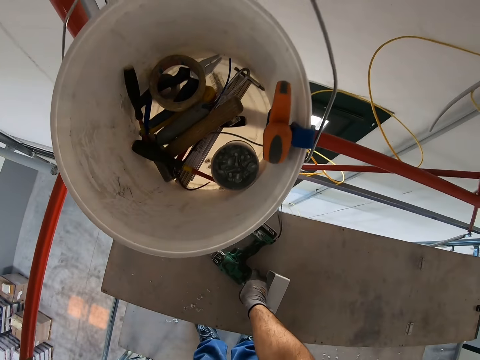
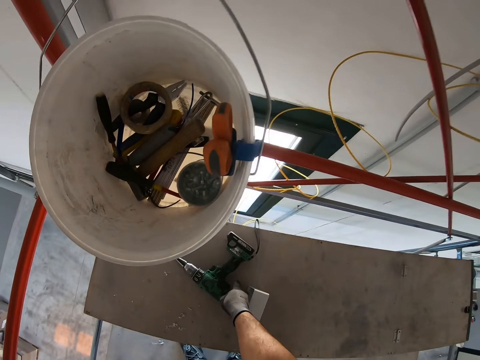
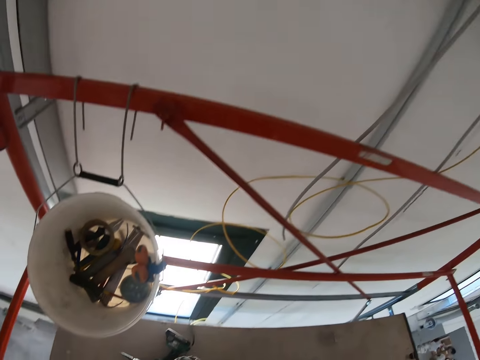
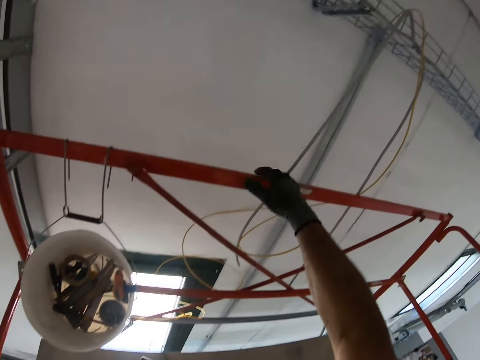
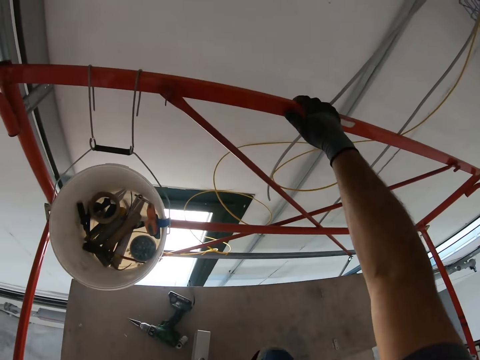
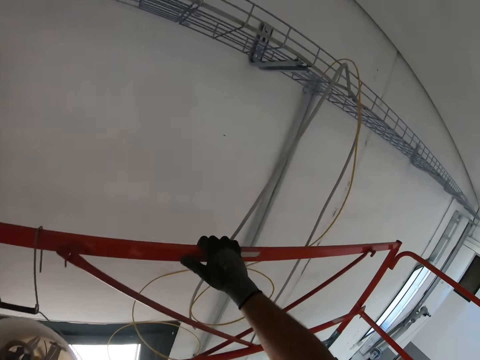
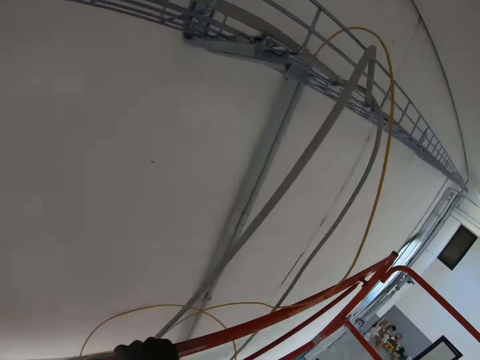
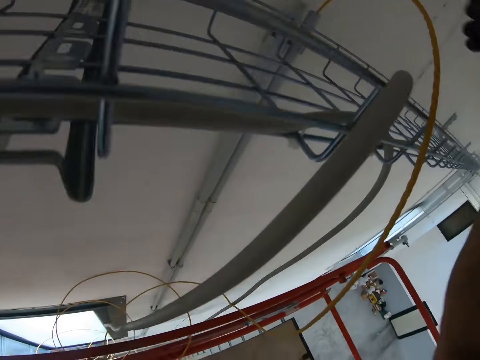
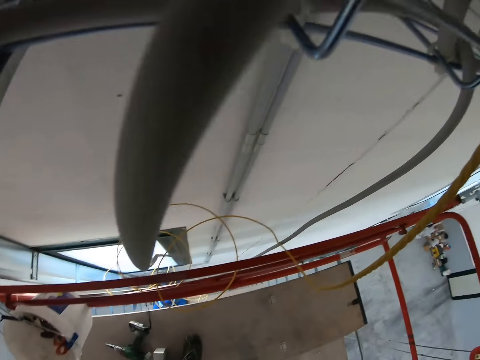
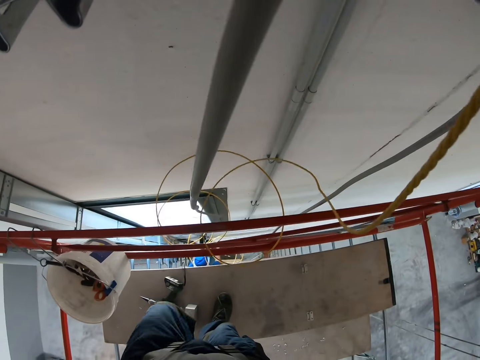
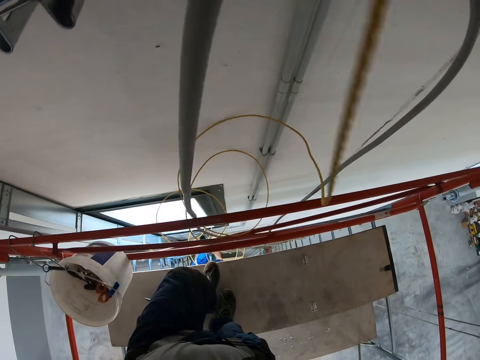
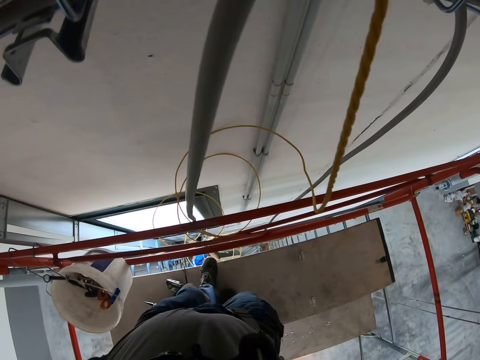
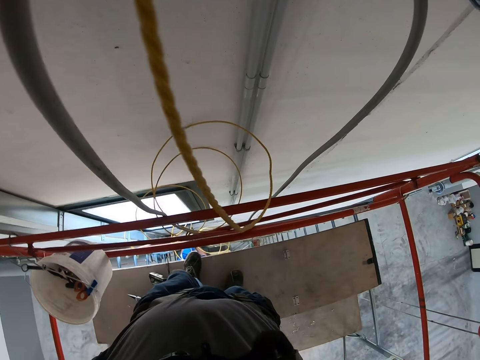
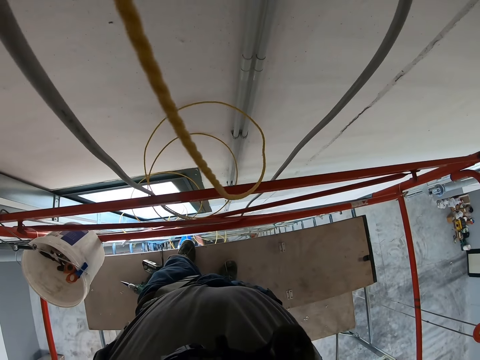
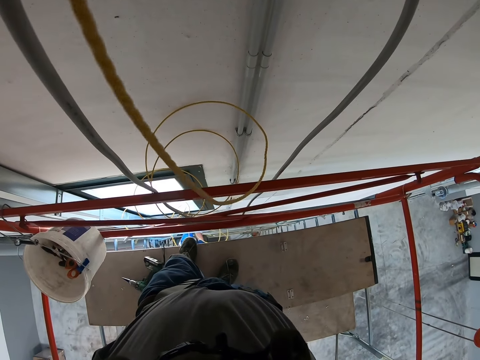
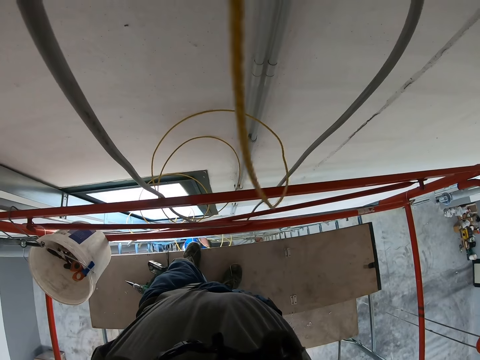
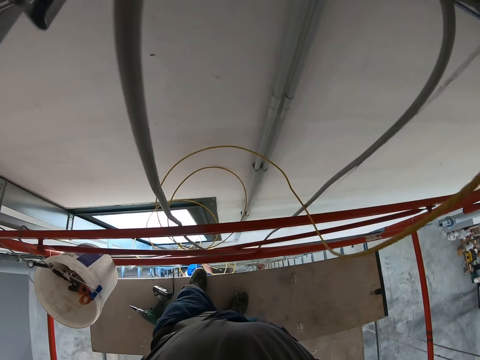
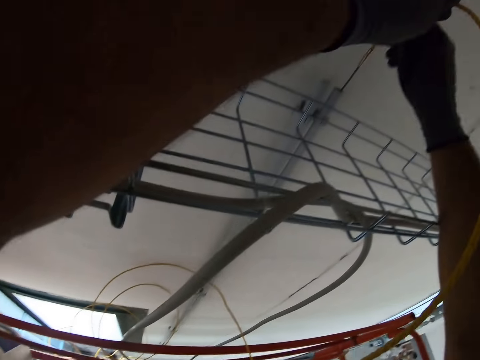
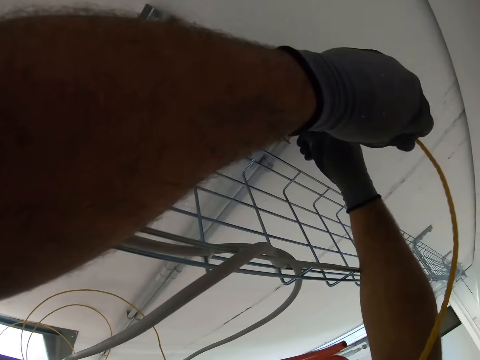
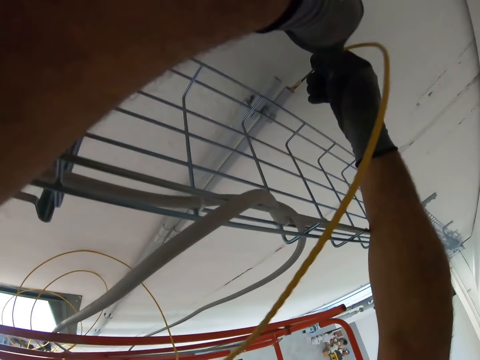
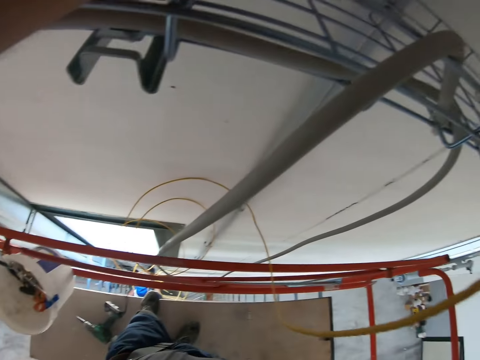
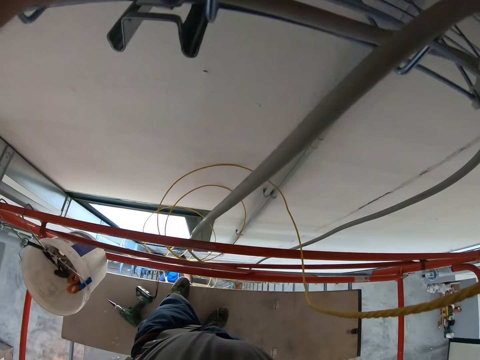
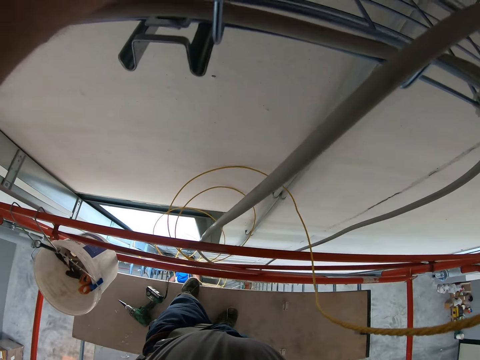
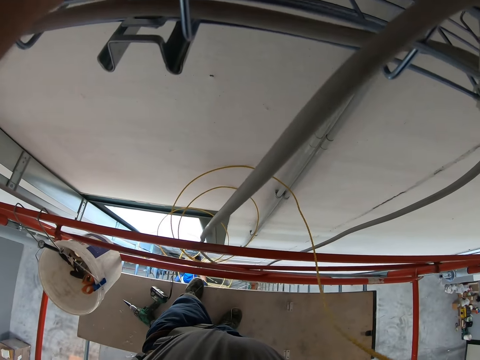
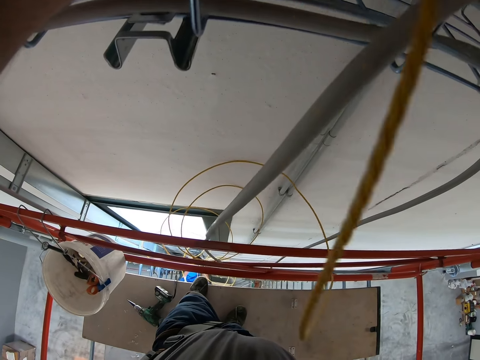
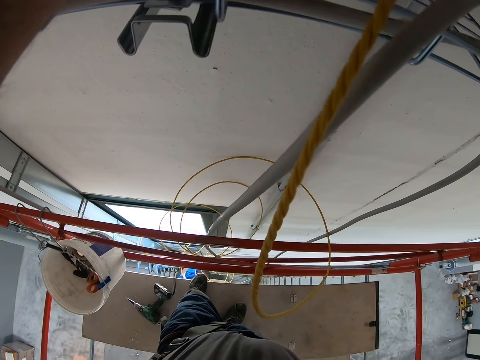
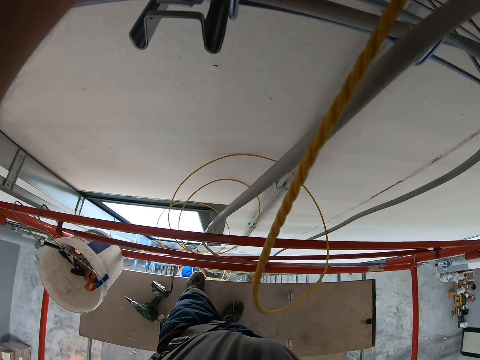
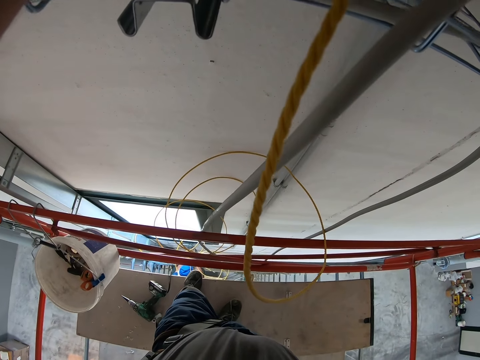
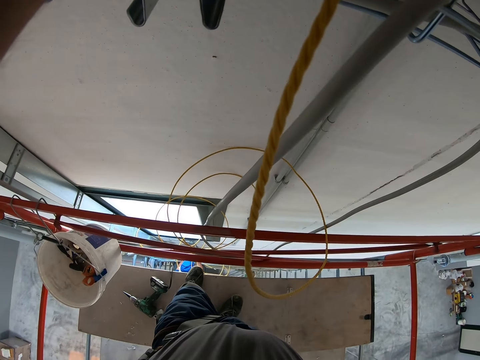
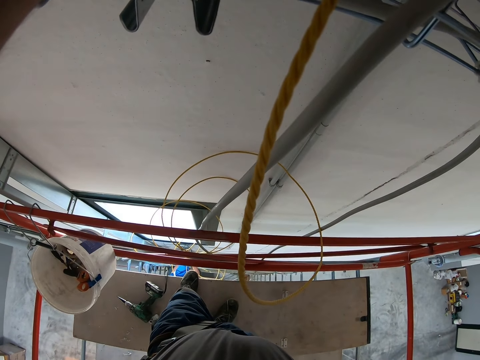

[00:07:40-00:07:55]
The camera wearer puts something on the floor board. They move towards the wall and take a step up the floor board. They stare at the wall. They pull a cable from a pipe on the wall.

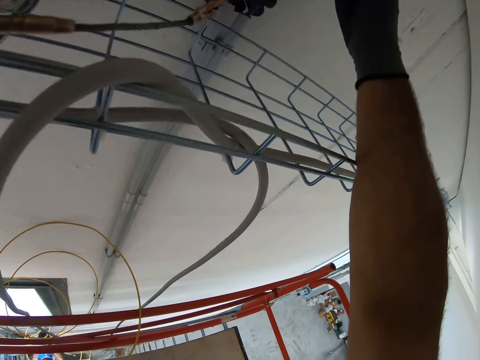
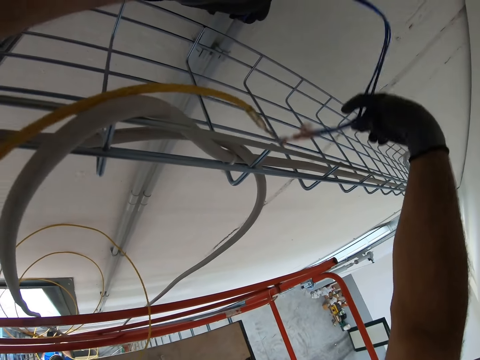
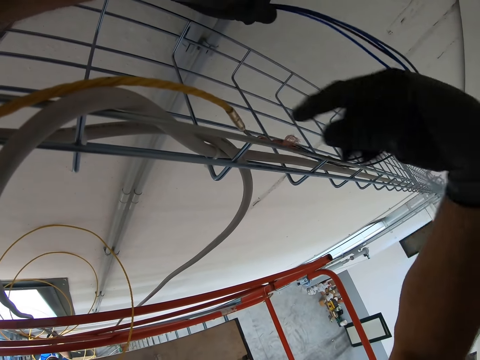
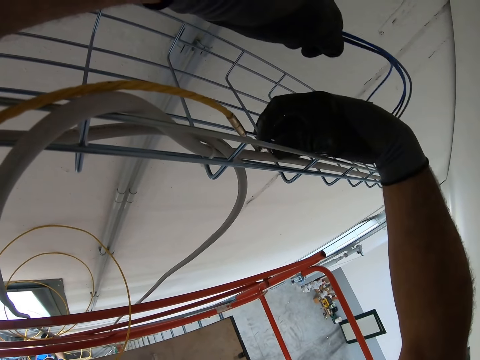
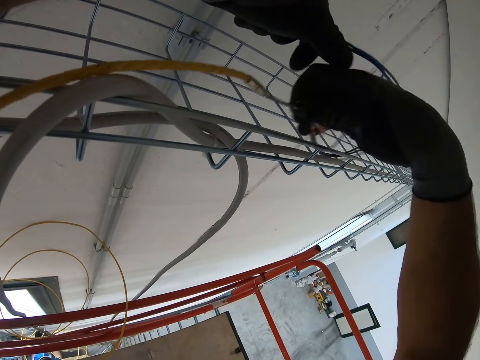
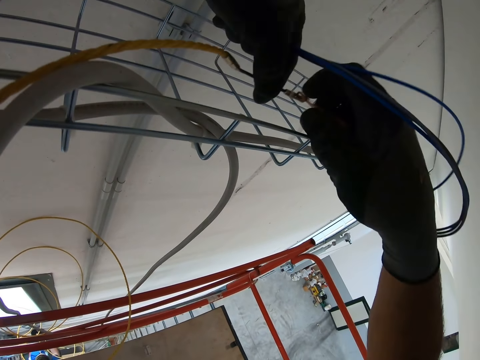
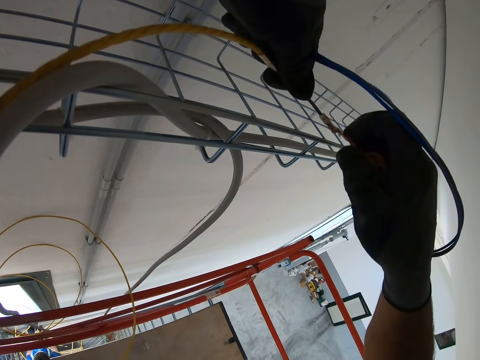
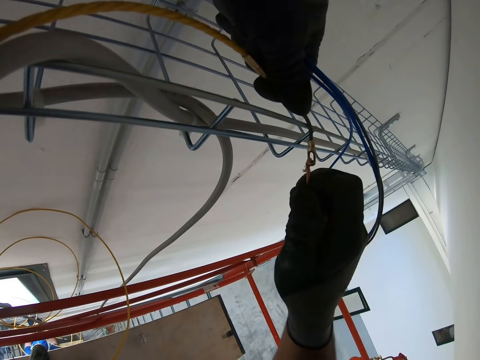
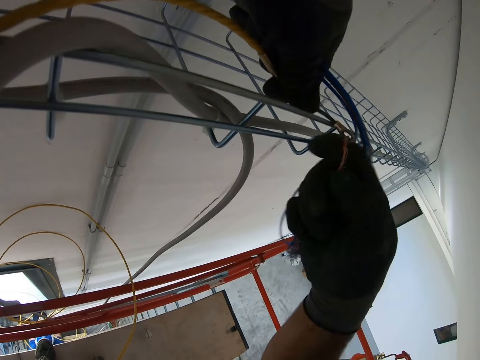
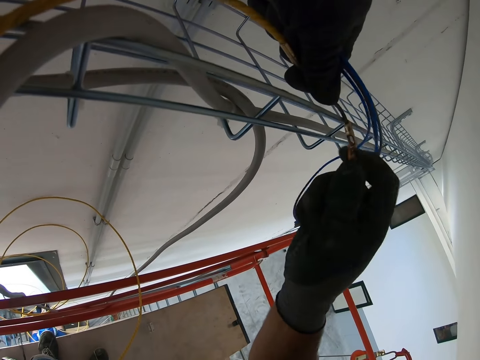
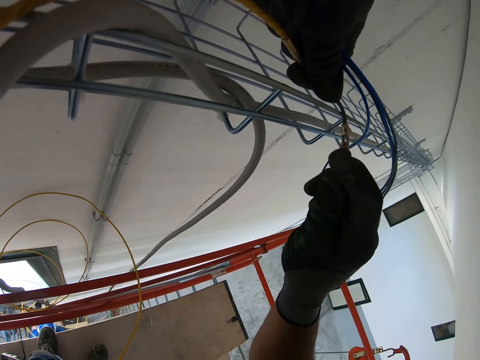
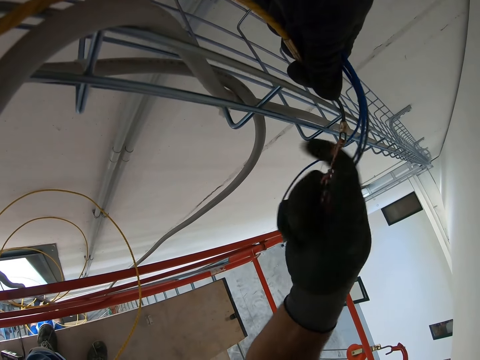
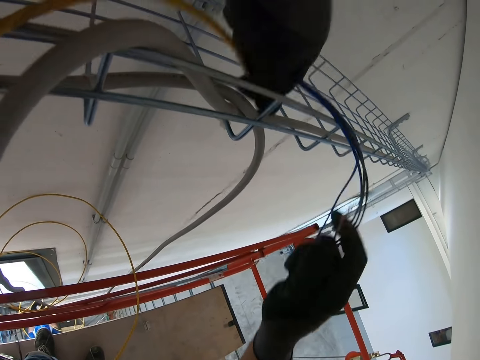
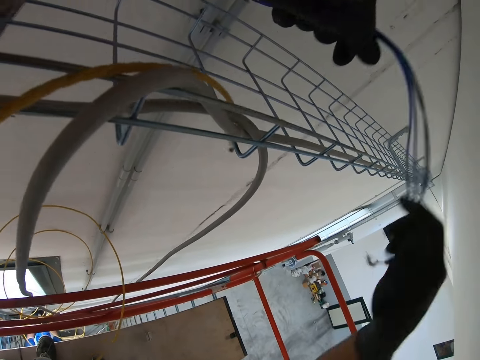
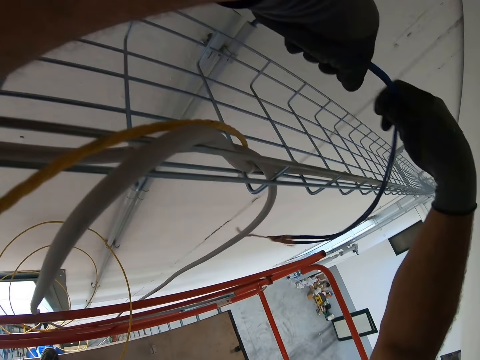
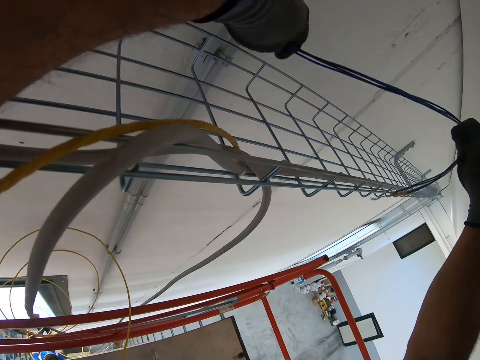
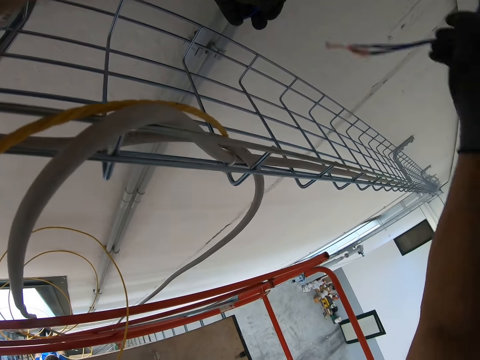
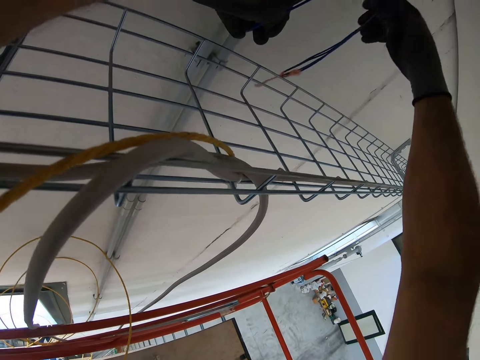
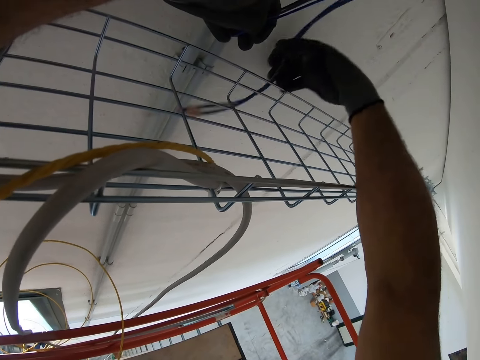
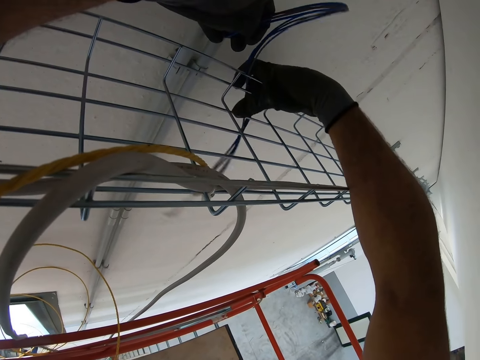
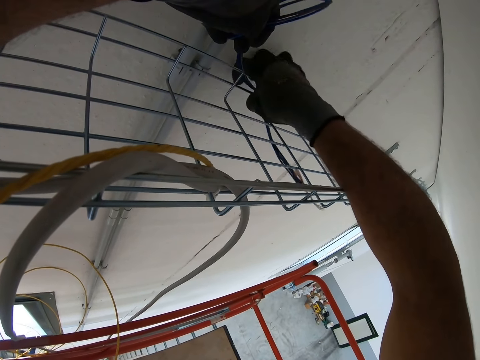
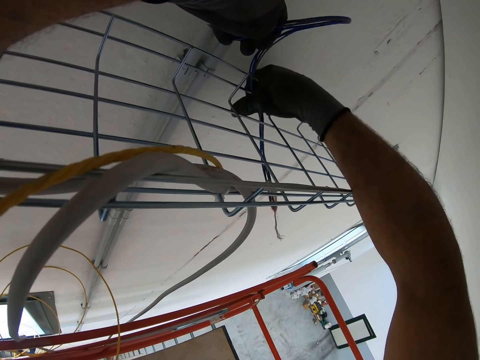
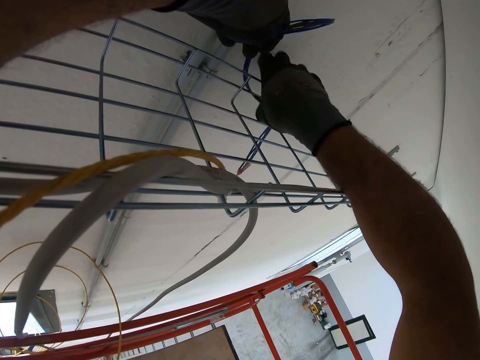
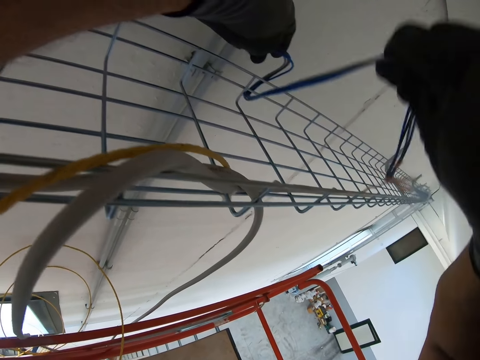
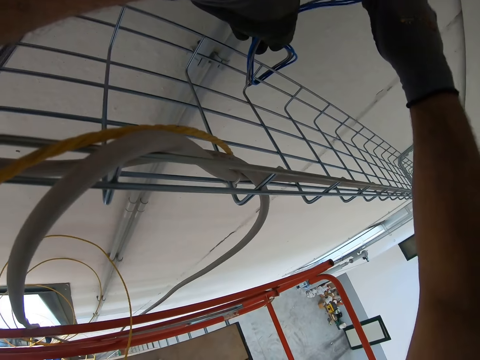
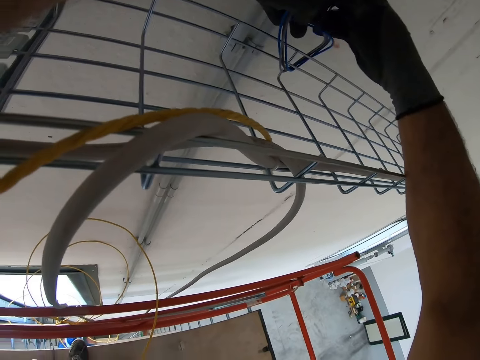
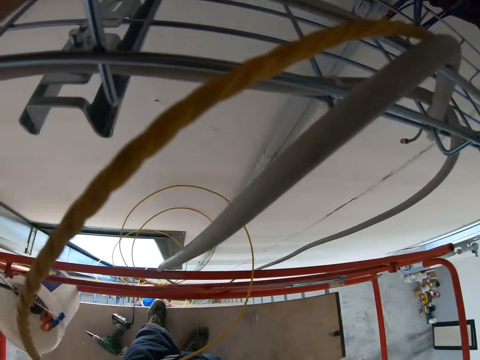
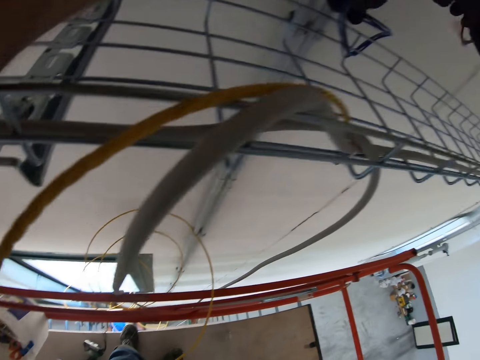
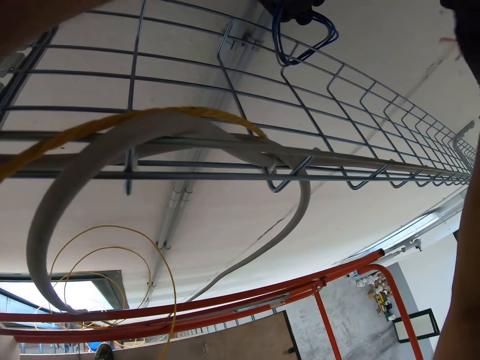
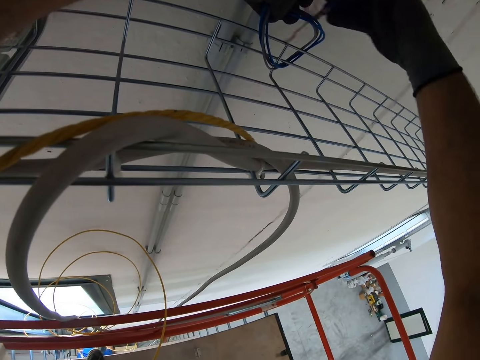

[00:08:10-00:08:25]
The camera wearer picks up the cable. They pull on the cables. They disconnect two cables. They pull on the cables. They tie the cable to a metal rack.
